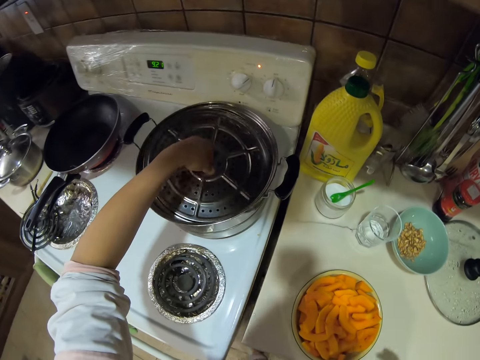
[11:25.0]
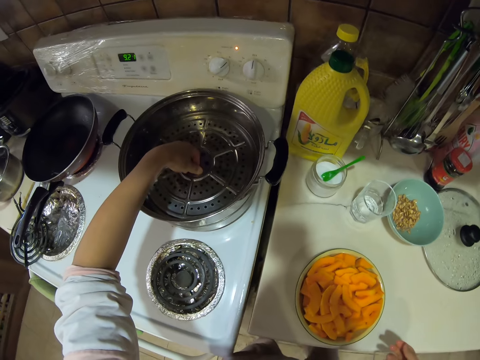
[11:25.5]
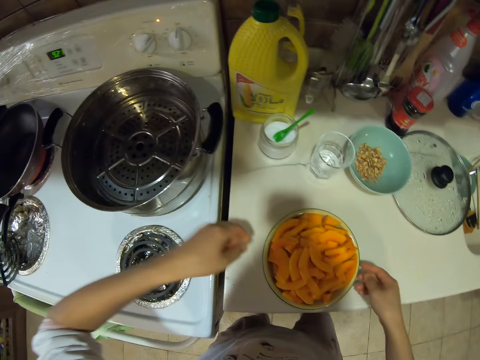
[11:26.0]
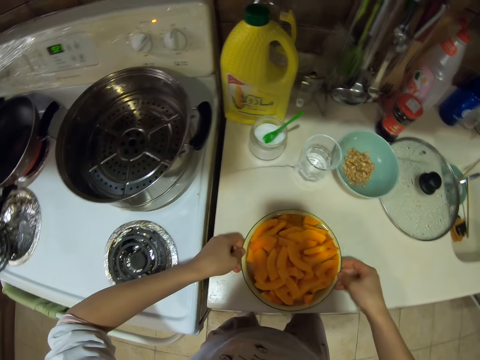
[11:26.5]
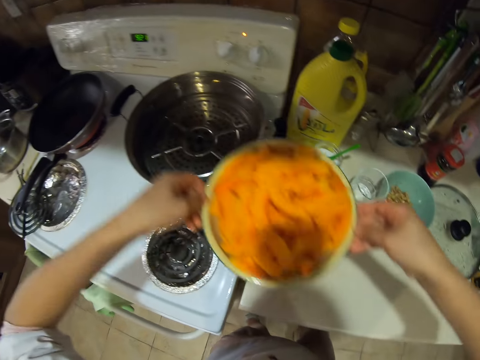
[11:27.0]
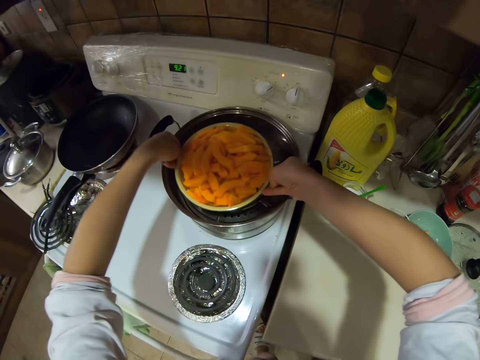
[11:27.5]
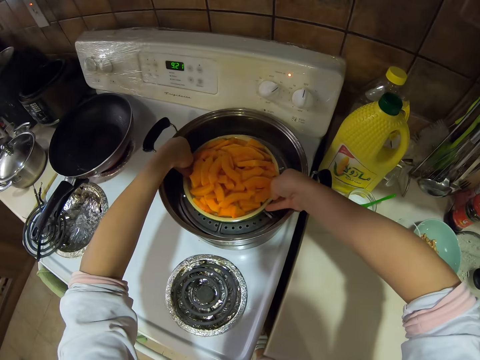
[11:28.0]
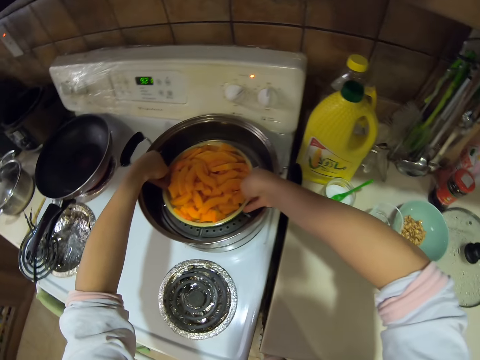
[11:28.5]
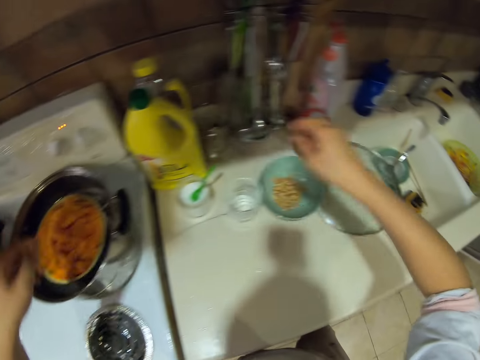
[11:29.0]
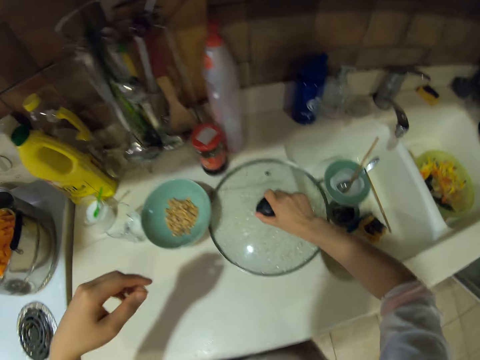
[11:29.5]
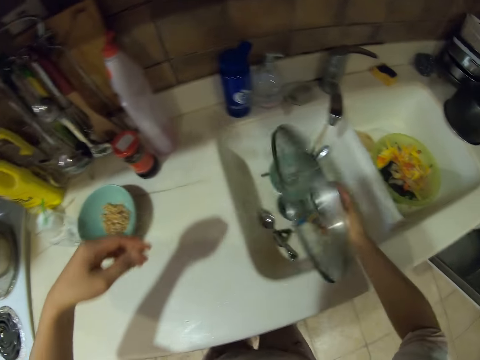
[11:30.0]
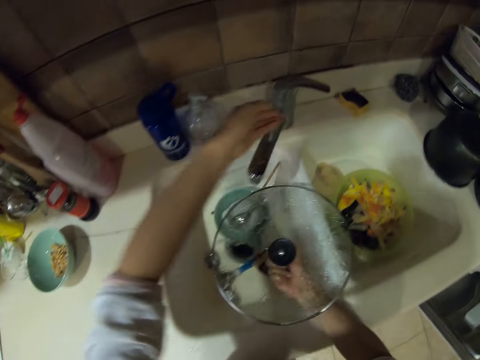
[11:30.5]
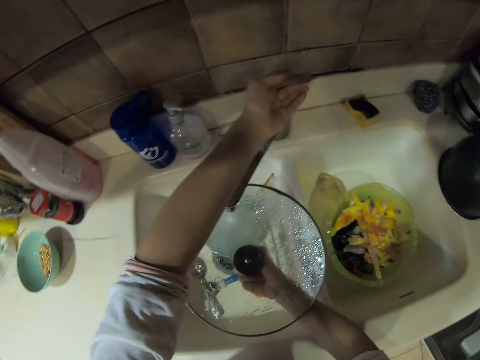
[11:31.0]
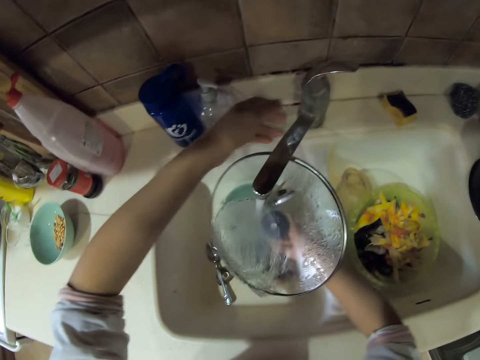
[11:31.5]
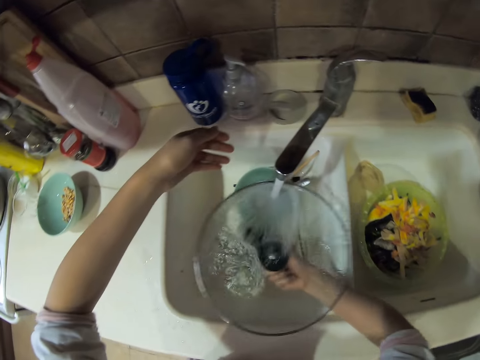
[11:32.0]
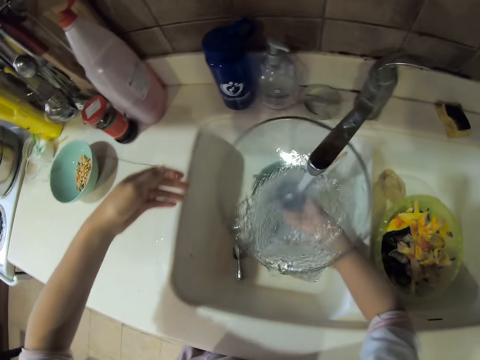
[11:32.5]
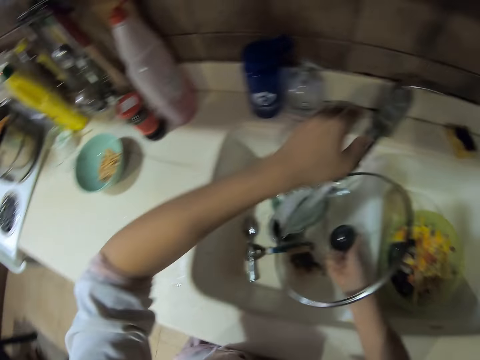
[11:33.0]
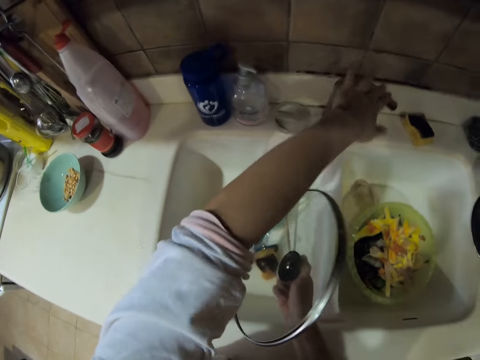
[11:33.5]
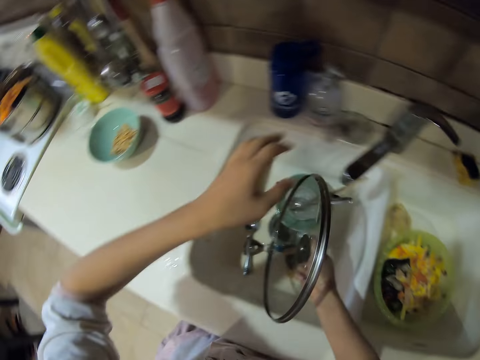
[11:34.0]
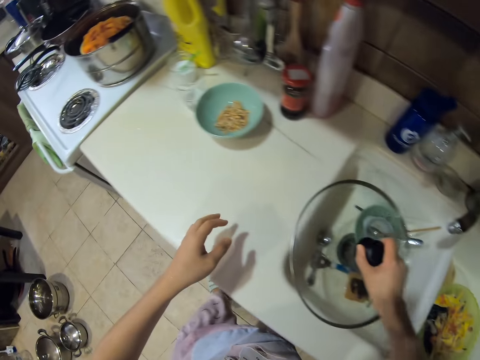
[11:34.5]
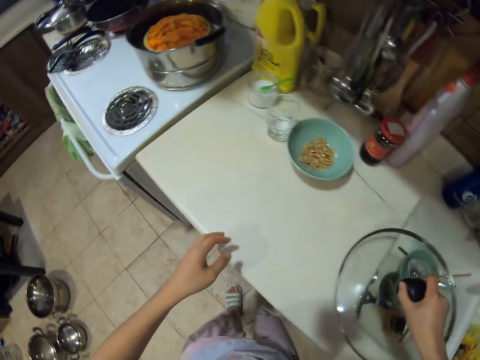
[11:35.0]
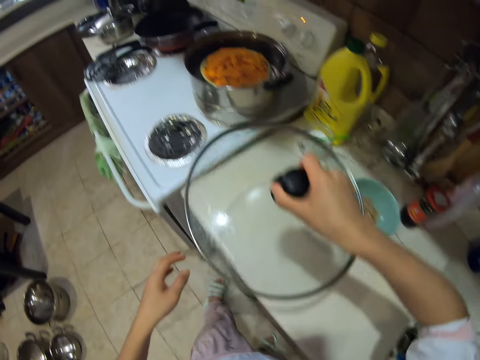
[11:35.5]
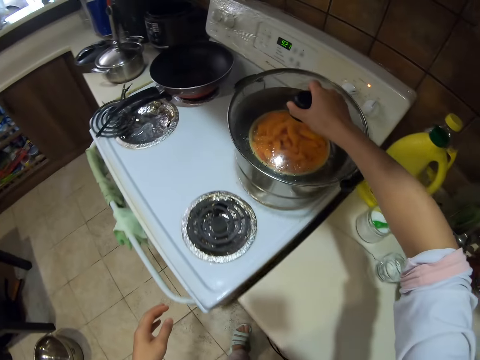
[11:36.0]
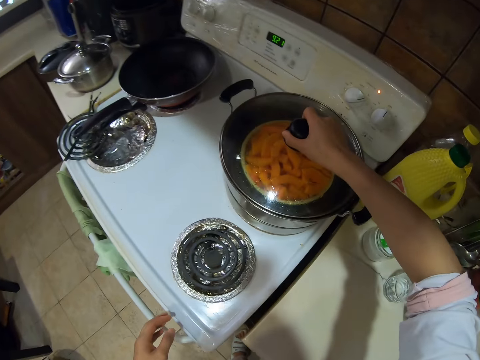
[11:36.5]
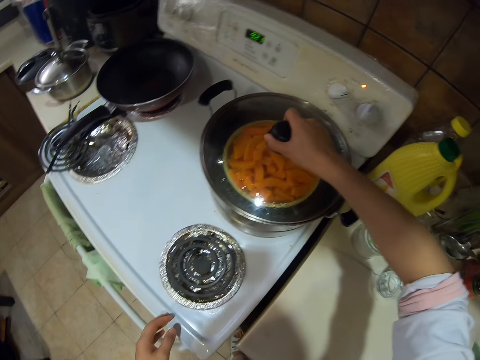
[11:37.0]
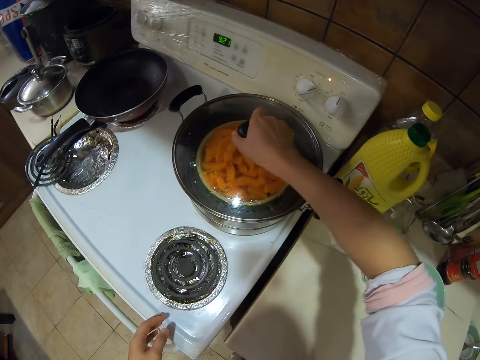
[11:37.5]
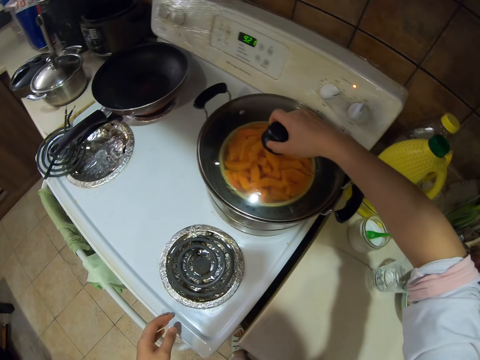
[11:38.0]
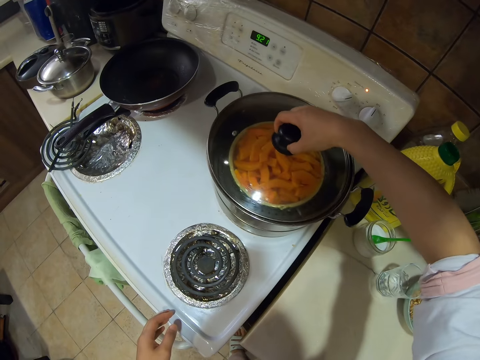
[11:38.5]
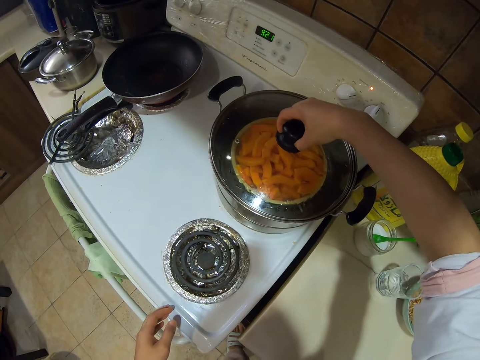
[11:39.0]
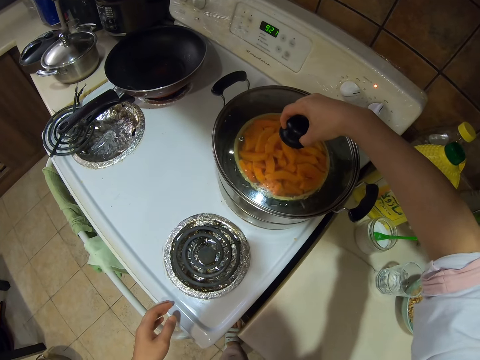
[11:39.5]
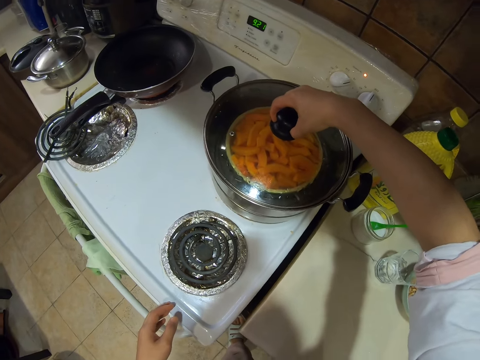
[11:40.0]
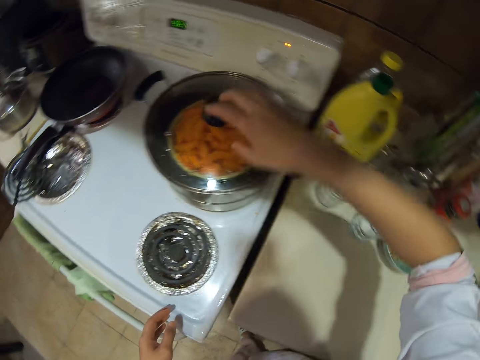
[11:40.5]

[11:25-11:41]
The camera wearer closes the pot. They place the cooking pot sieve on the cooking pot. They pick up a plate. They place pumpkin pieces in the cooking pot. They place the plate of pumpkin on top of the lid. They pick up the lid. They open the tap. They rinse the lid. They close the tap. They shake hand. They close the cooking pot. They fix the lid.

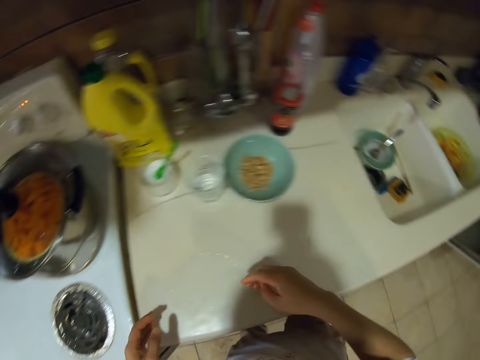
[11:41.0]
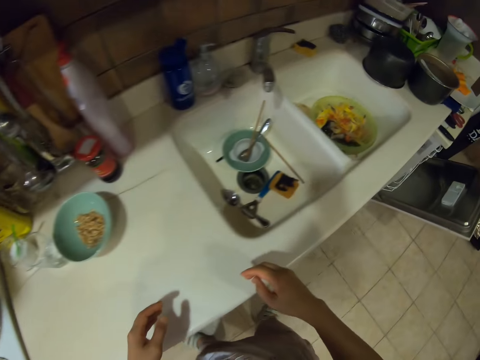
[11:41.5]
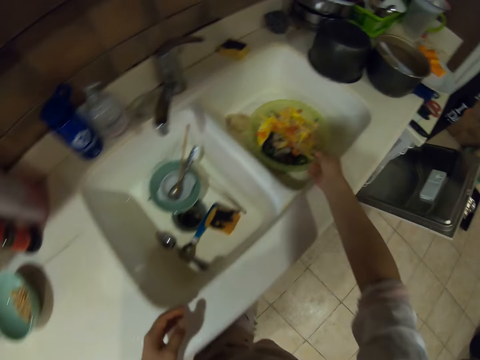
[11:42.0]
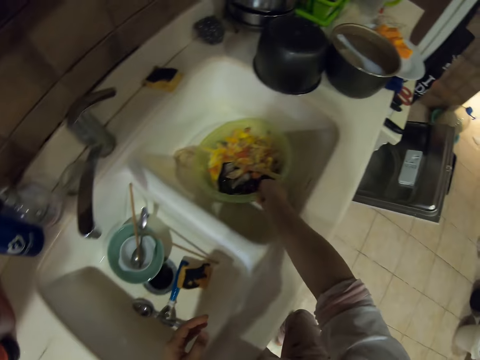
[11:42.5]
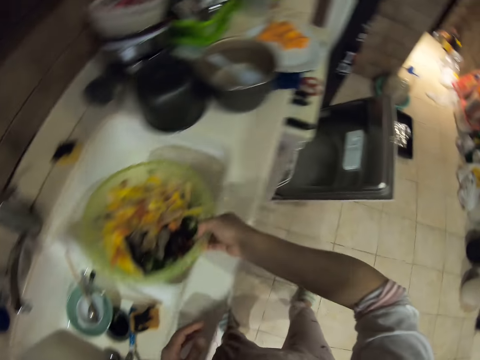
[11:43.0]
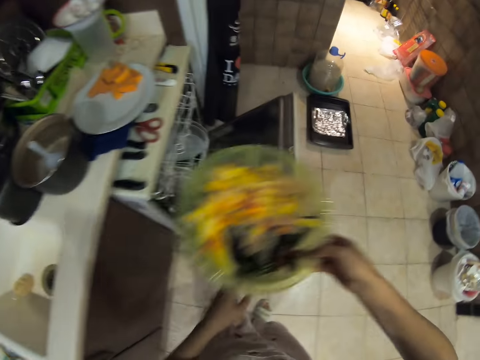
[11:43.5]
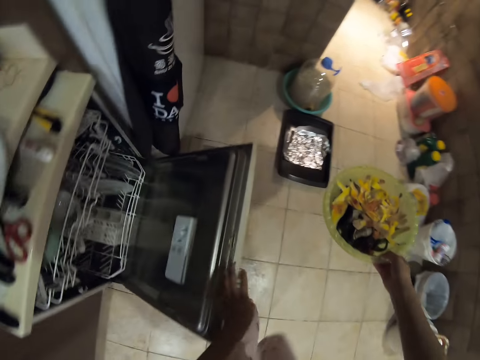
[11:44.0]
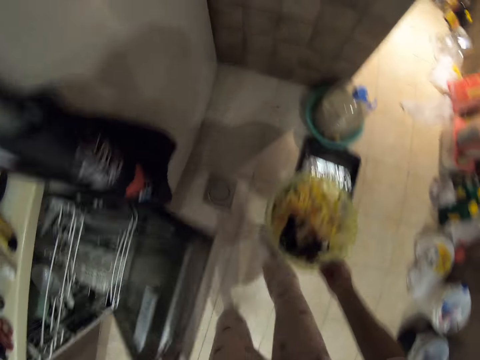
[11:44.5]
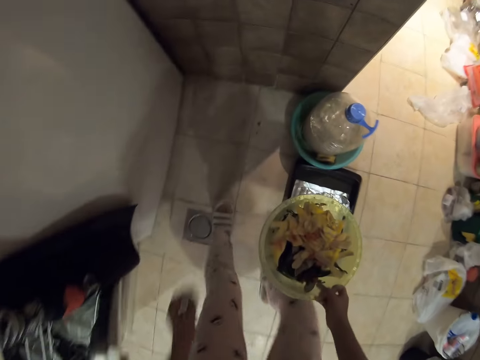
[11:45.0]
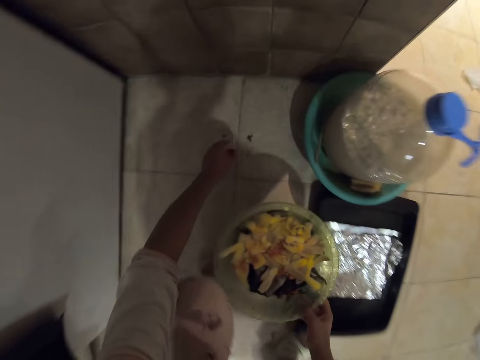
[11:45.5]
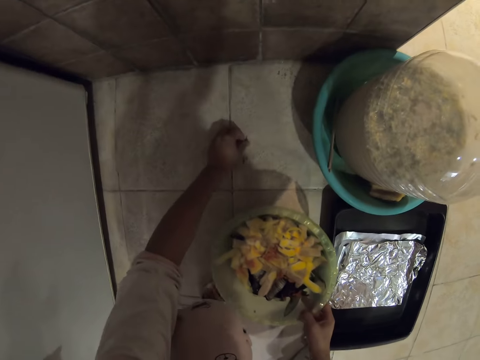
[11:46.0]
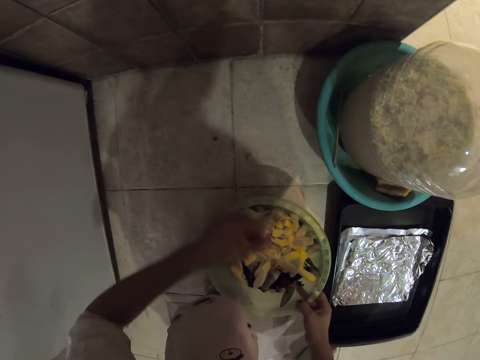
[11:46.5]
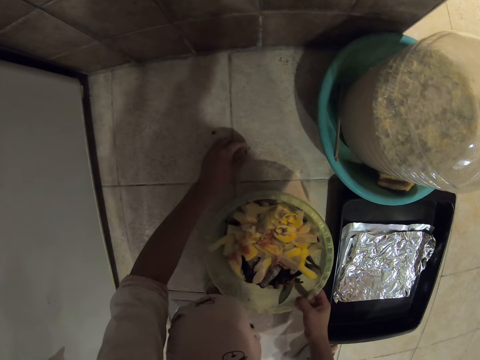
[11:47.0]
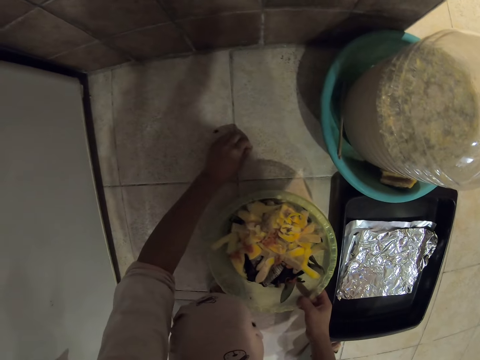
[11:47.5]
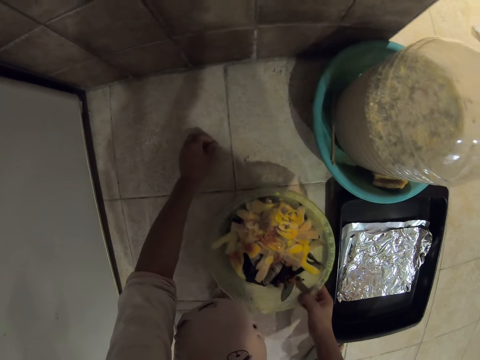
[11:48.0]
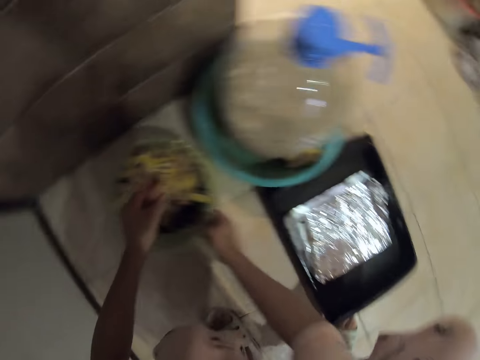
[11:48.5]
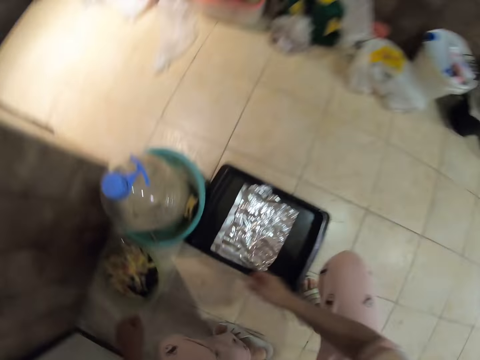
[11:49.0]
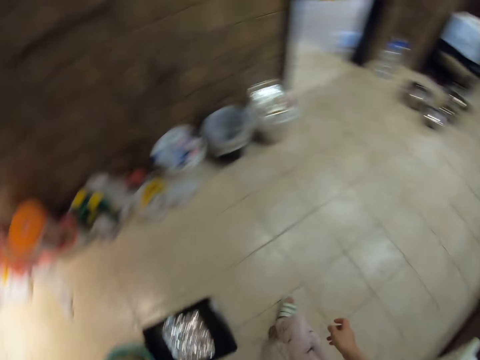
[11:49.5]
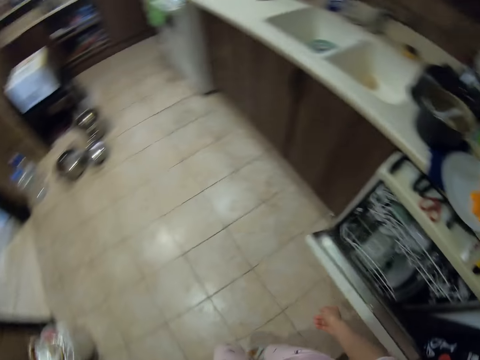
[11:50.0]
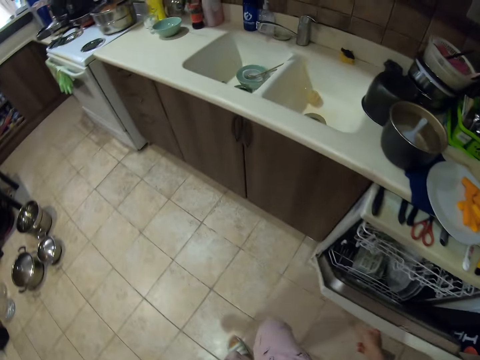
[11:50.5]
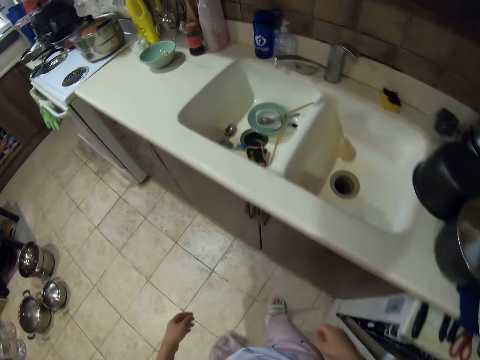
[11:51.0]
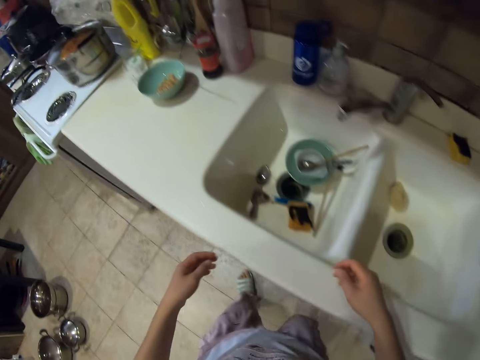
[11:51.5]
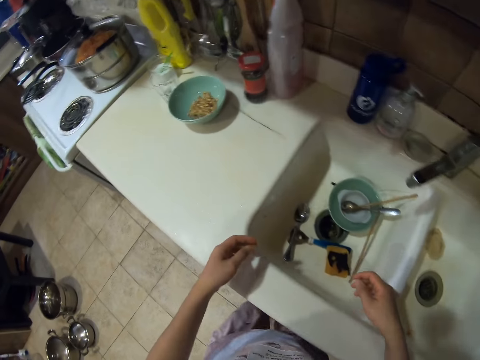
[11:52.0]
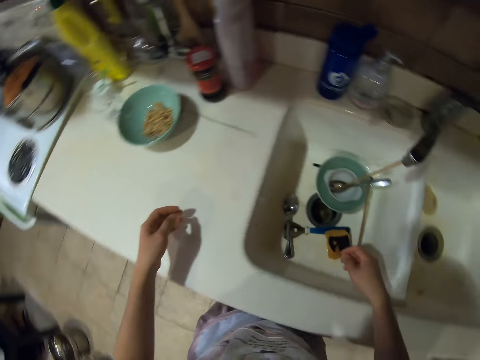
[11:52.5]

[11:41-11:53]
The camera wearer walks around. They pick up a bin. They walk around. They pick up something and put something in the bin. They pick up something. They put down the bin on the floor. They put something in the bin. They walk around. They close the dishwasher.
